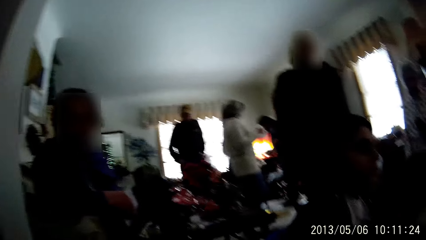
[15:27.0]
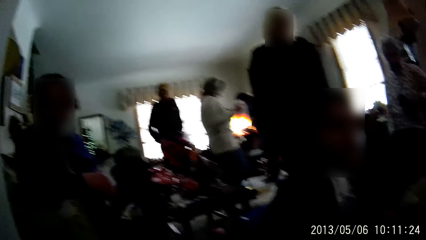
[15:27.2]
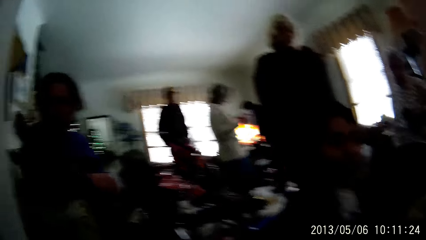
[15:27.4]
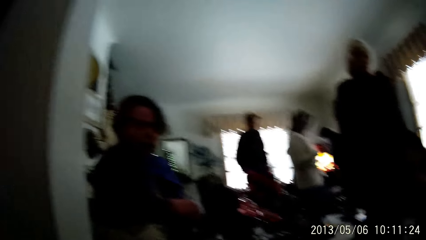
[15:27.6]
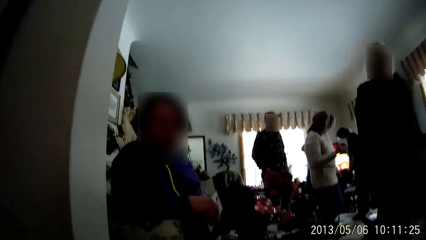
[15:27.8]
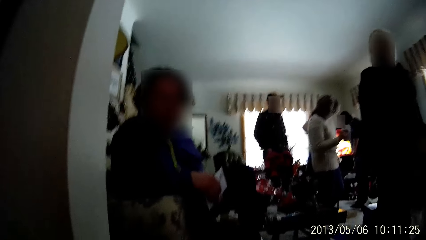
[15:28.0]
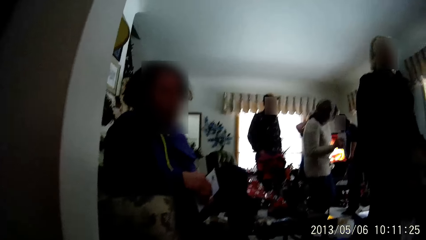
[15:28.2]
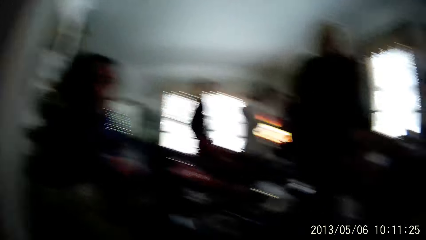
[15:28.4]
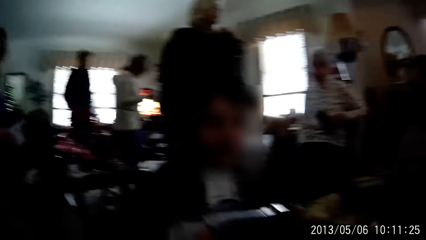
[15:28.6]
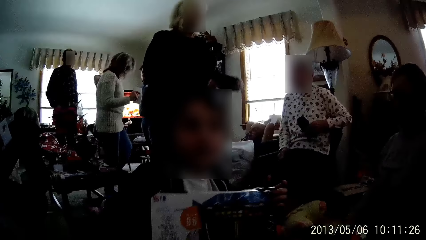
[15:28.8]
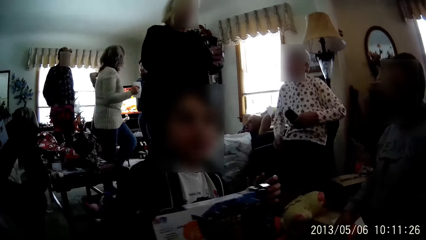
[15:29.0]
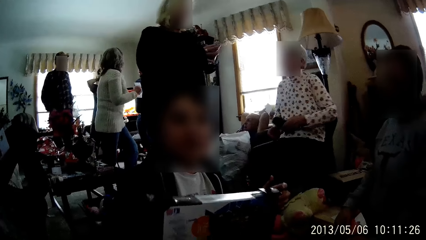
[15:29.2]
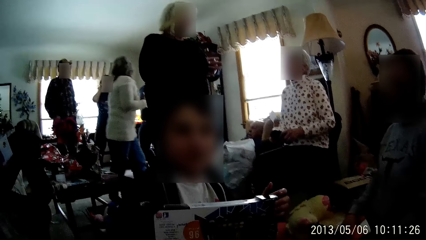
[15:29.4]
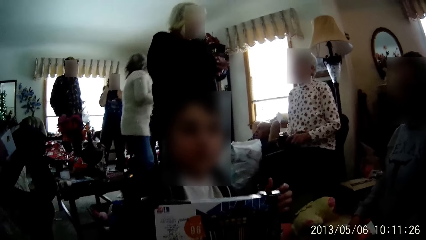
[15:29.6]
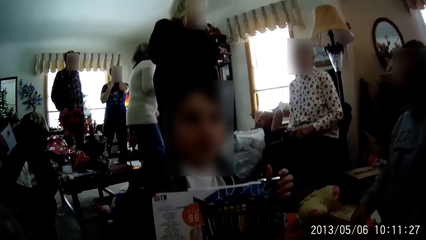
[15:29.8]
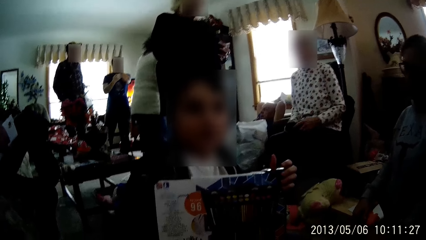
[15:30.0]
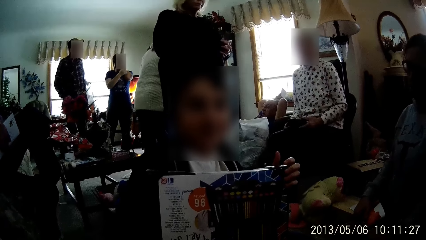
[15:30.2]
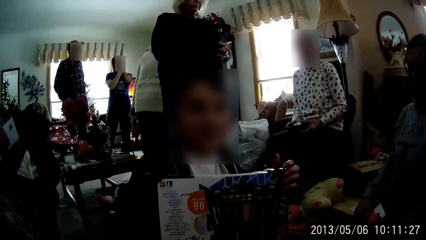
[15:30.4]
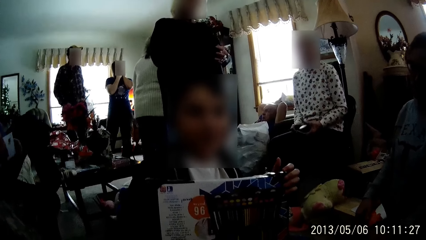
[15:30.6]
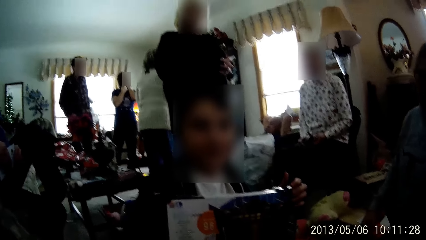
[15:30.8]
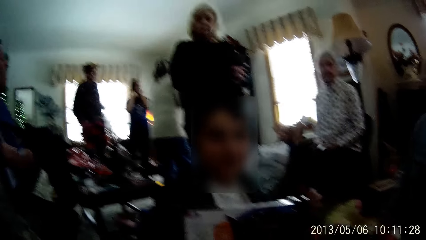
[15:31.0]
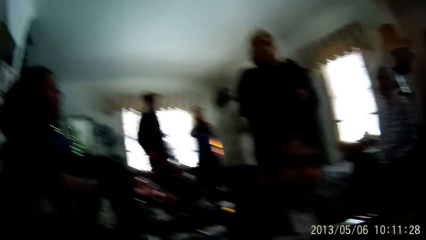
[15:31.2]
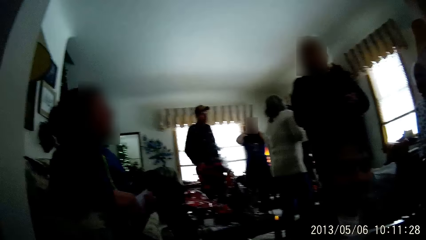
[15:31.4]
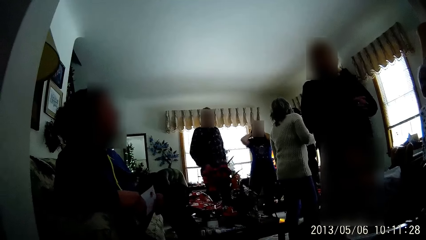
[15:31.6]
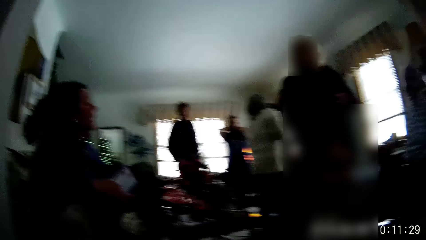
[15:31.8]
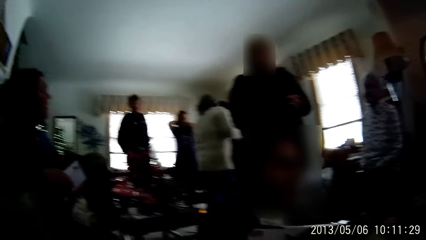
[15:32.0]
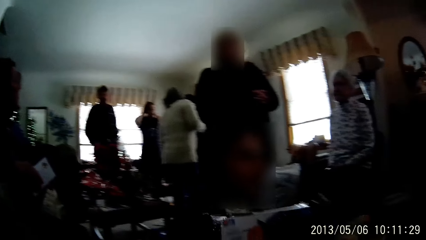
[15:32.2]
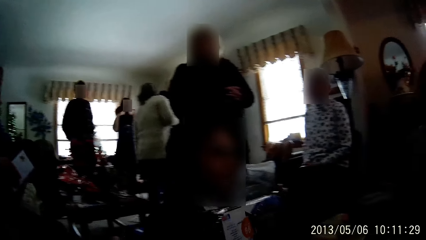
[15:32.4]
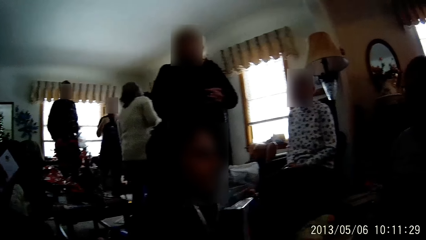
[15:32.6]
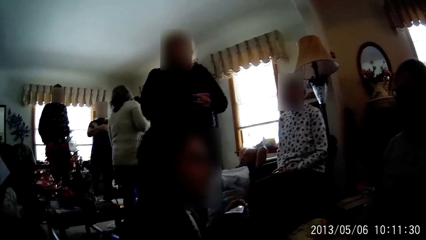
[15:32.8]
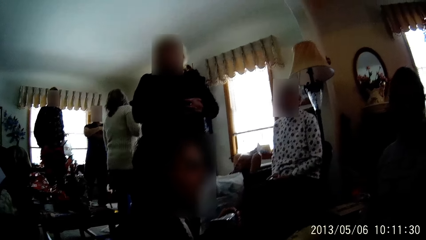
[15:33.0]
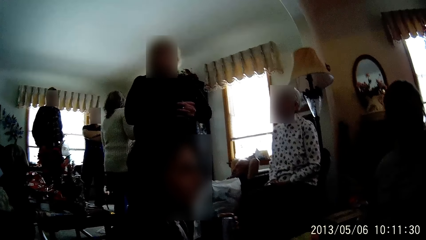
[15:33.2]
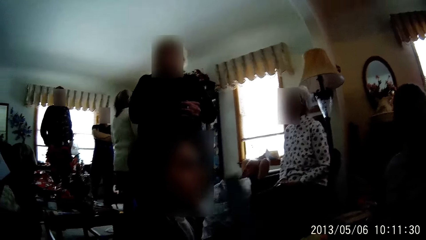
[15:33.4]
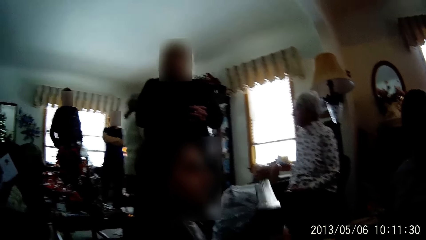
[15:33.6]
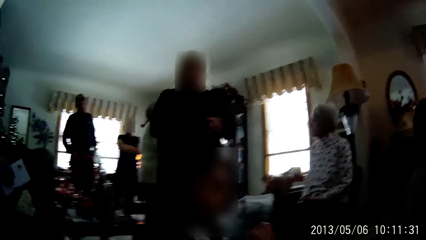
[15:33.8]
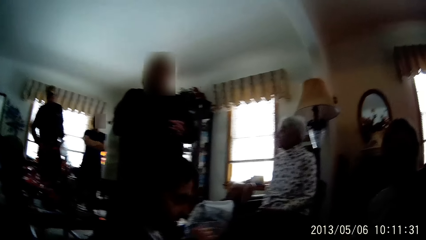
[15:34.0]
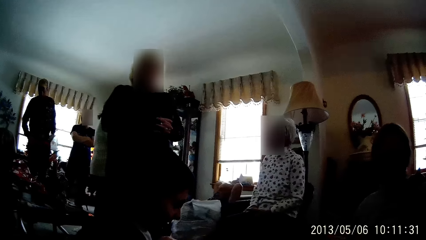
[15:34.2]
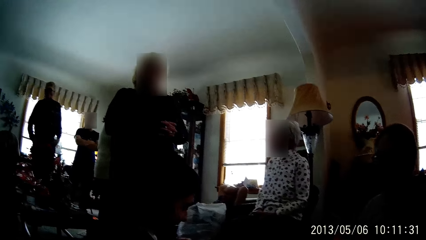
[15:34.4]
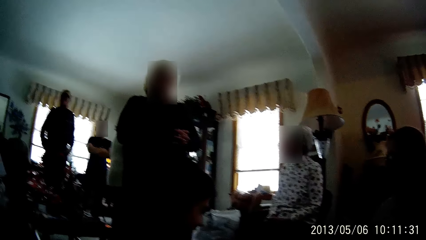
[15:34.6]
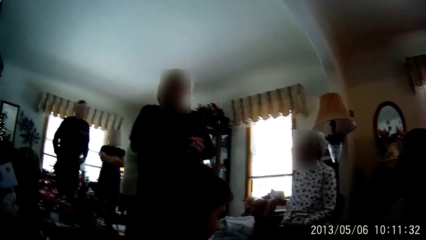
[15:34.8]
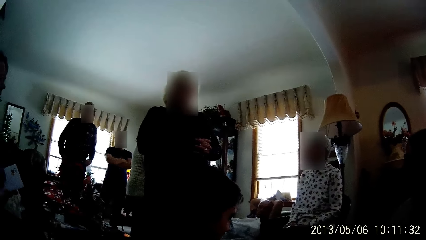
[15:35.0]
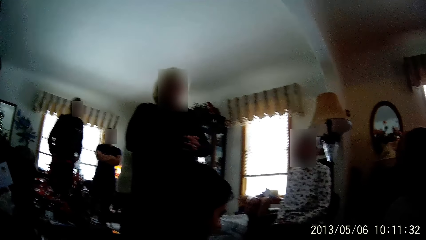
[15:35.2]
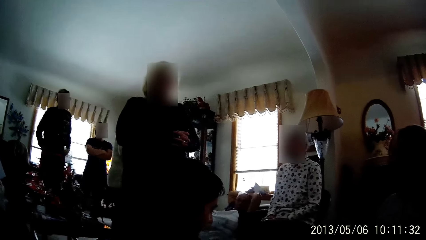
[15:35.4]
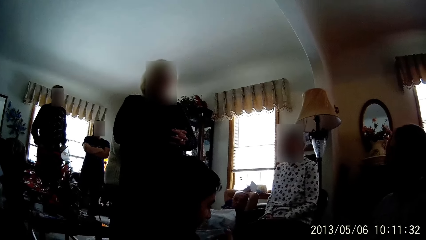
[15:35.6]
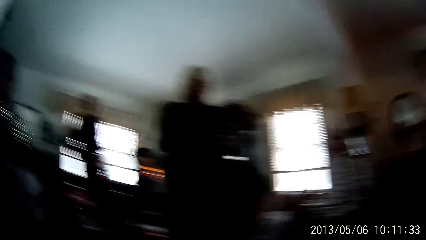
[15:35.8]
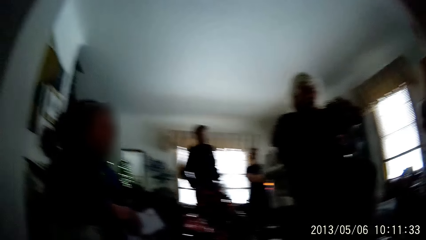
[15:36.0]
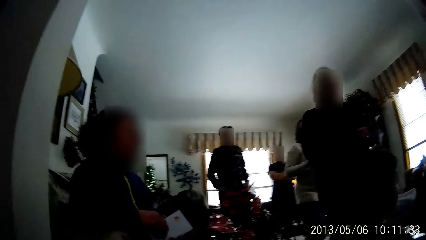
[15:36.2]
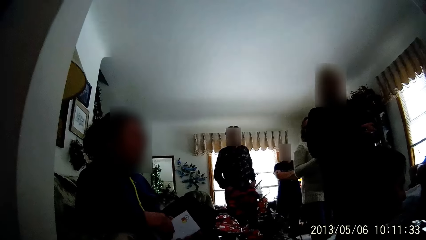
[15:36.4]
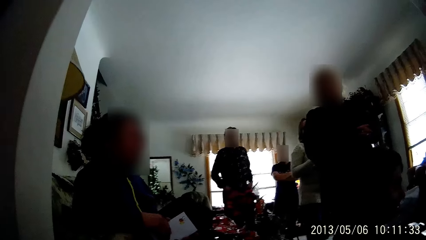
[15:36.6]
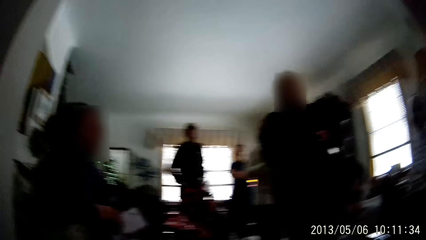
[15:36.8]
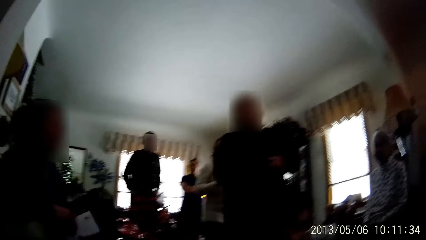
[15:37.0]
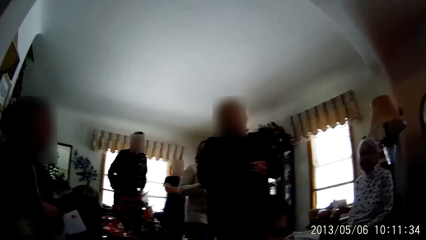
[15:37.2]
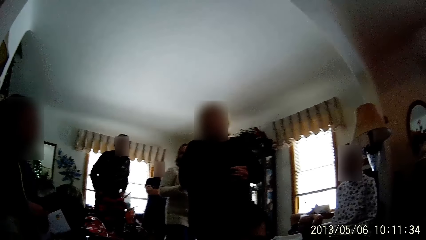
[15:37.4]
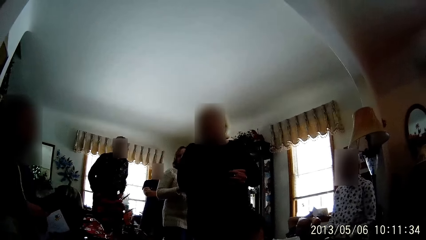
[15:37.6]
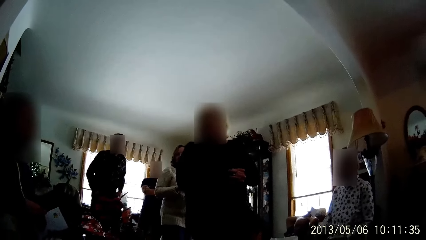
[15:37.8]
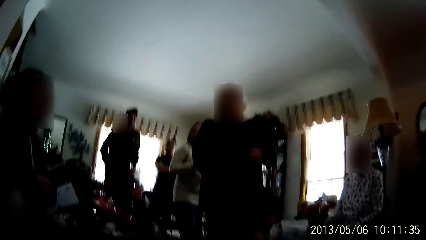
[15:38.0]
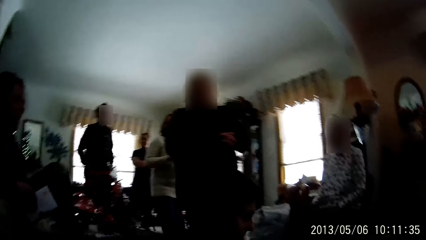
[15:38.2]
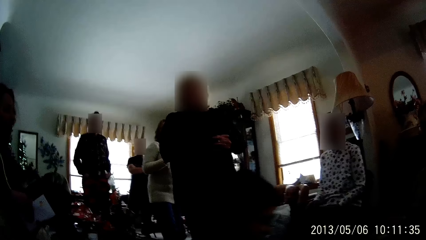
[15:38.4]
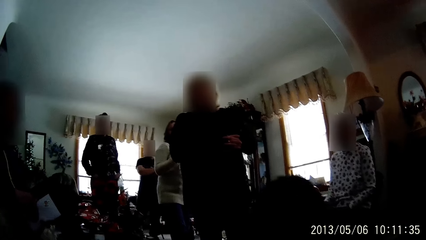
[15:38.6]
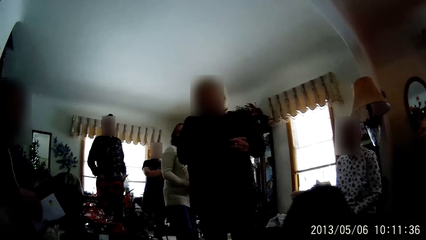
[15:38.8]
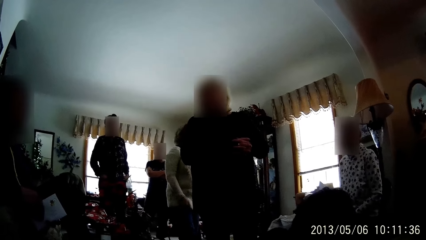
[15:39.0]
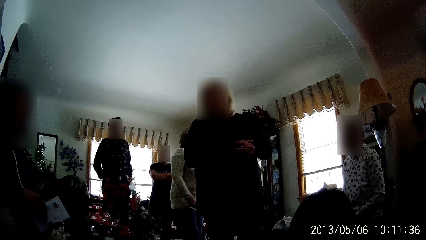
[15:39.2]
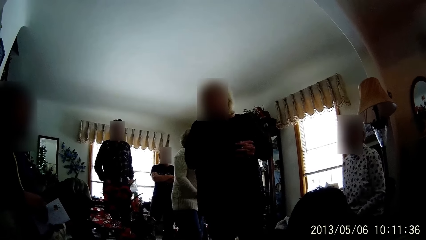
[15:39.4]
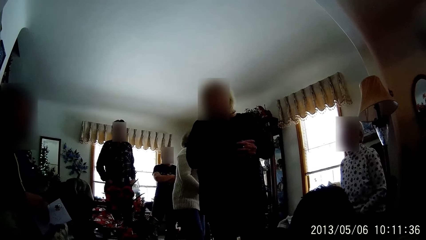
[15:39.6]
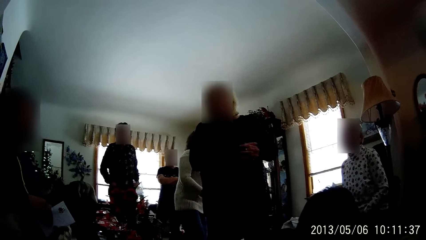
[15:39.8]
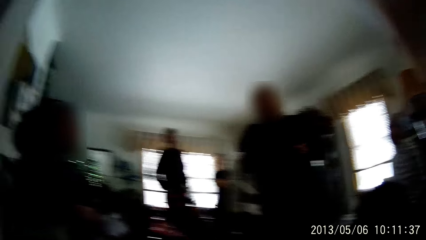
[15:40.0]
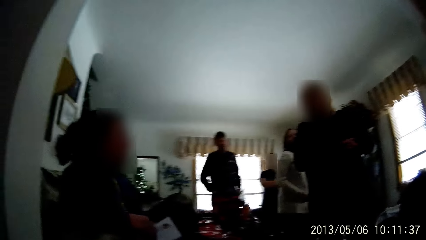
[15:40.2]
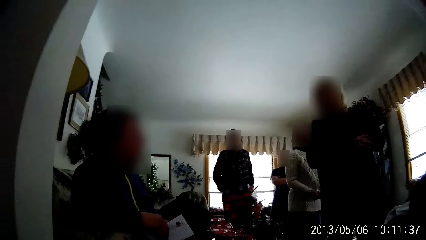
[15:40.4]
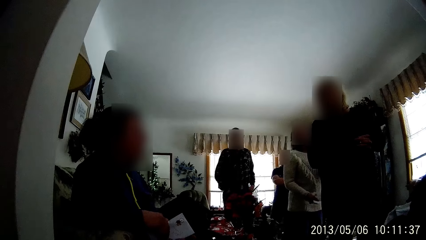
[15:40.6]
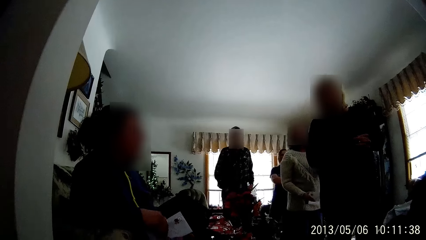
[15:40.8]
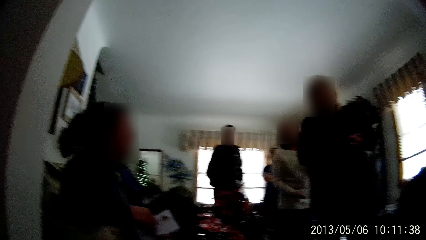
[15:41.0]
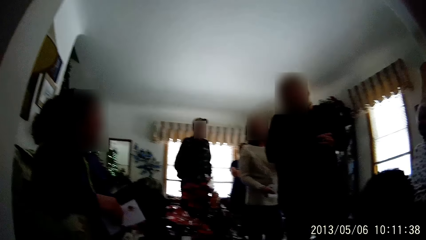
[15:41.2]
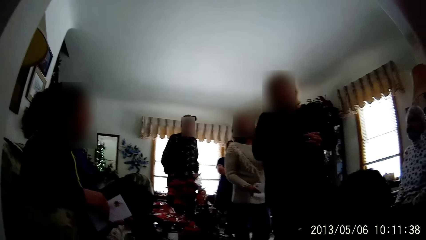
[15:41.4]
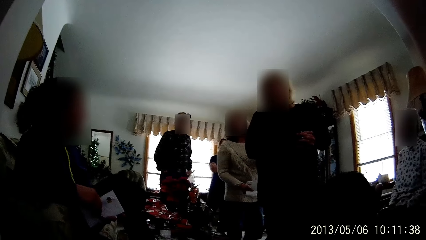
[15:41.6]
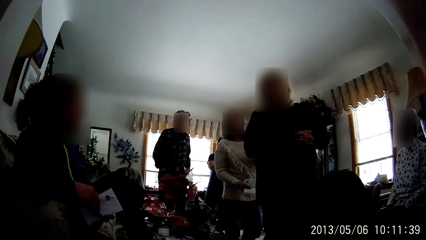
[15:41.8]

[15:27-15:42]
A man holds a carton box in his hands. The camera wearer looks at the man. They look around the room.
